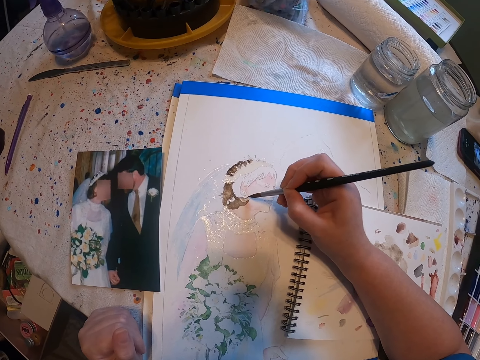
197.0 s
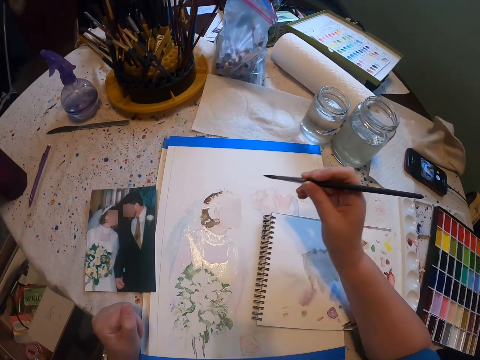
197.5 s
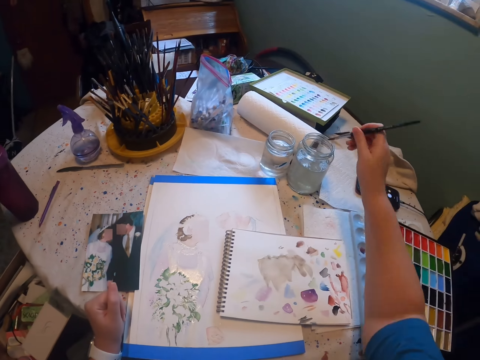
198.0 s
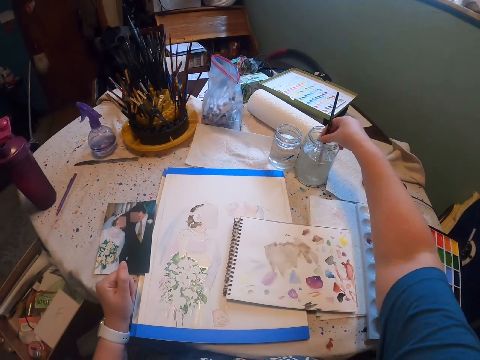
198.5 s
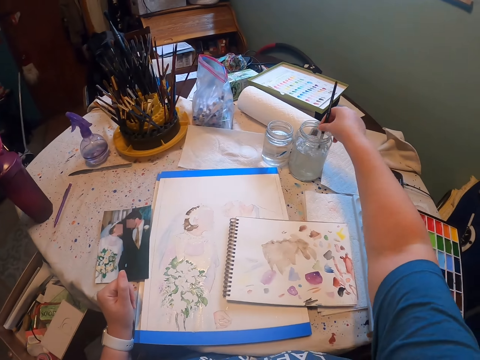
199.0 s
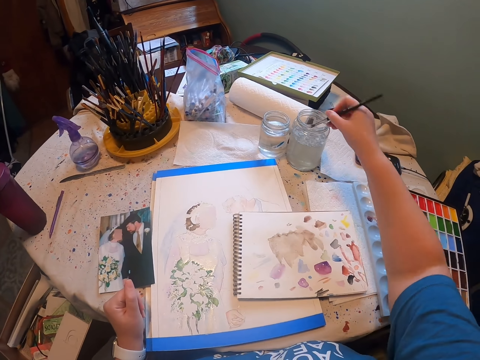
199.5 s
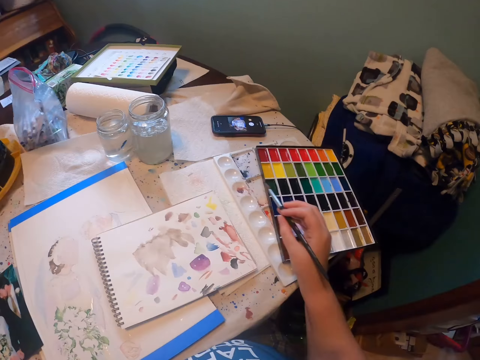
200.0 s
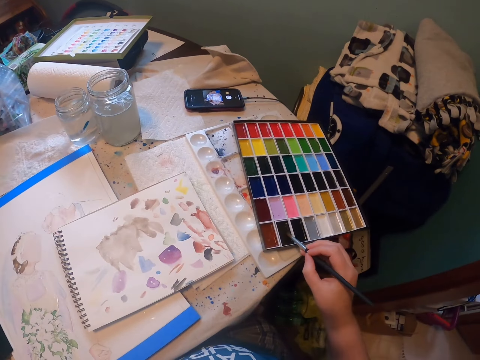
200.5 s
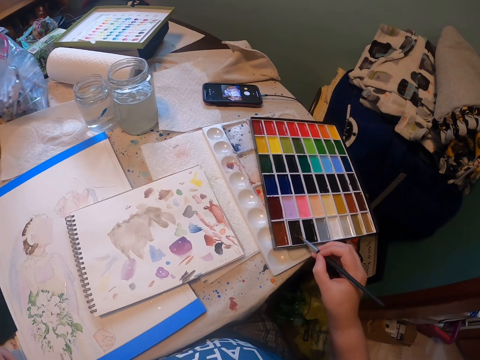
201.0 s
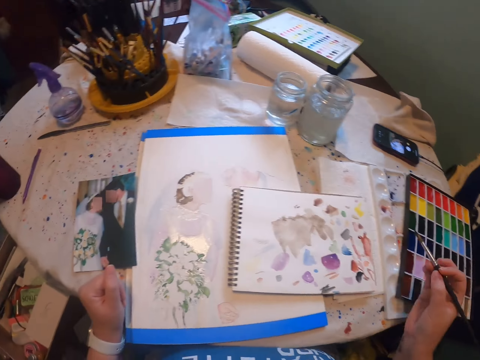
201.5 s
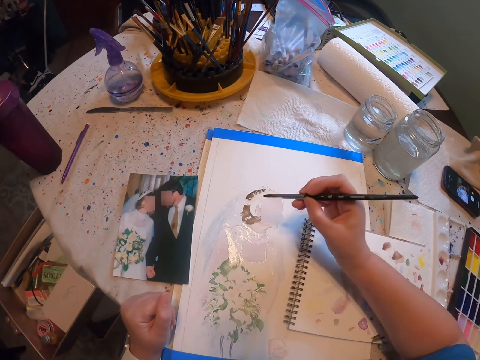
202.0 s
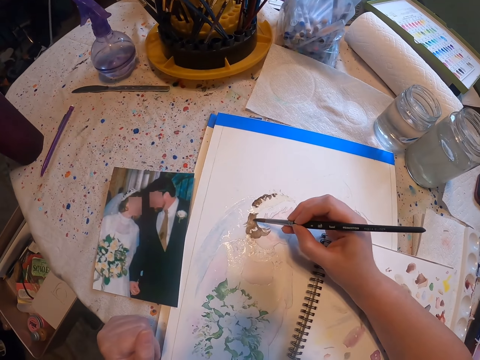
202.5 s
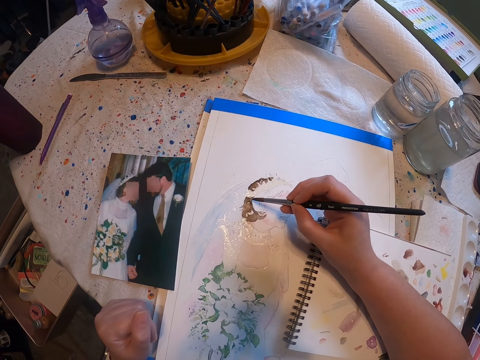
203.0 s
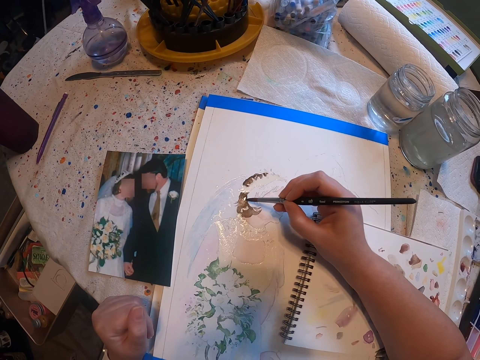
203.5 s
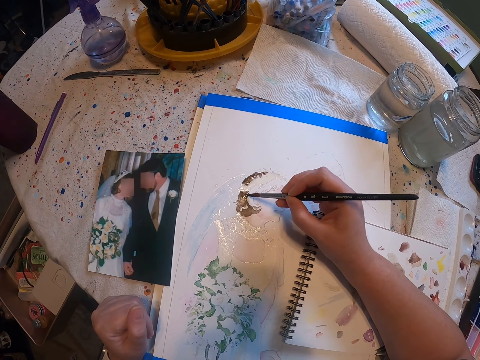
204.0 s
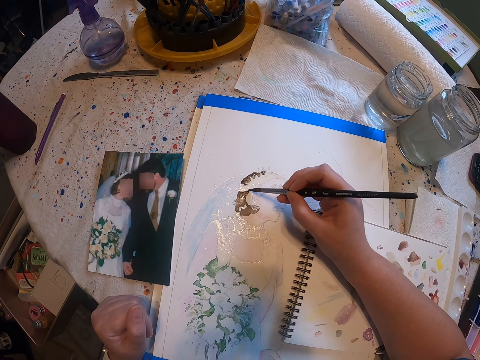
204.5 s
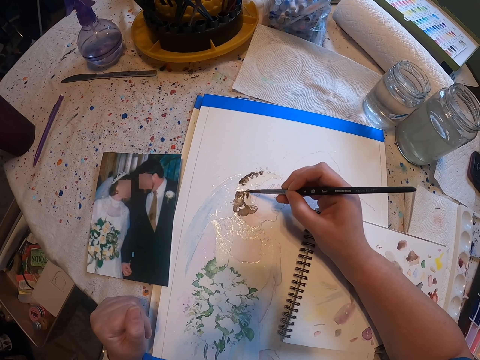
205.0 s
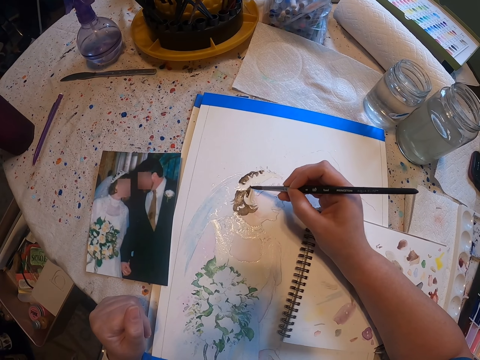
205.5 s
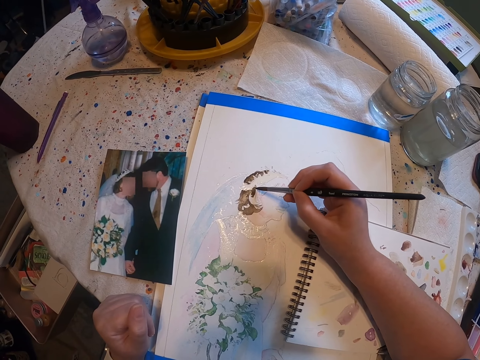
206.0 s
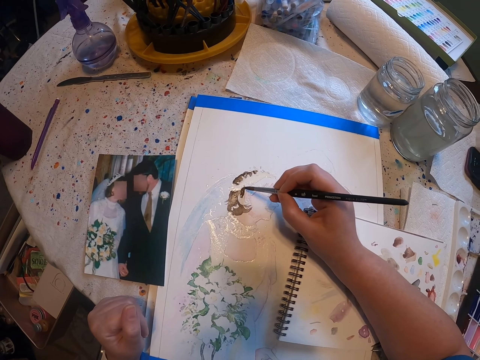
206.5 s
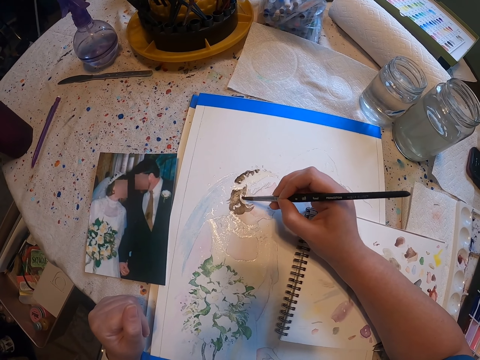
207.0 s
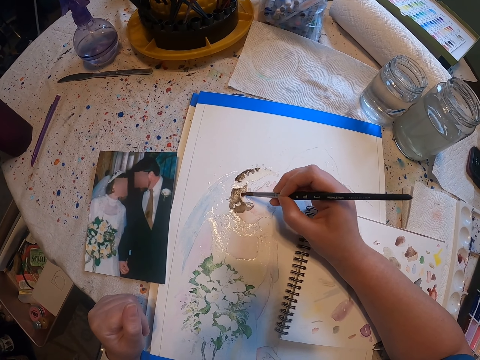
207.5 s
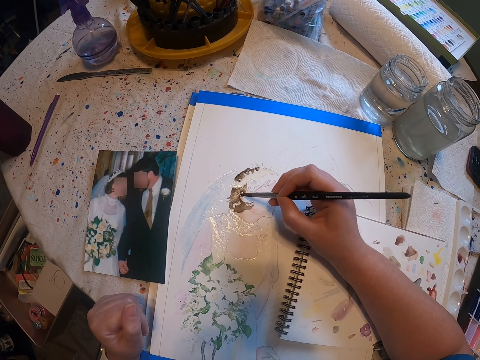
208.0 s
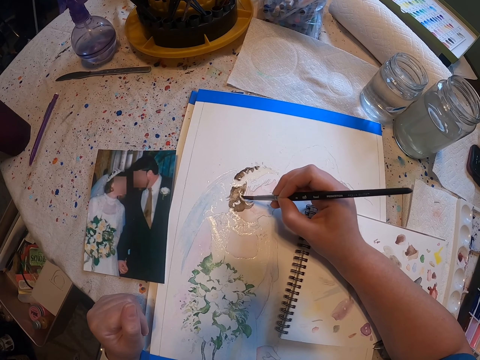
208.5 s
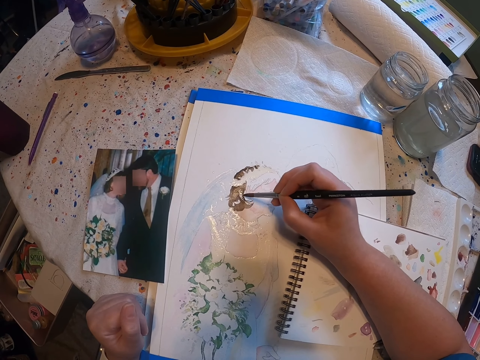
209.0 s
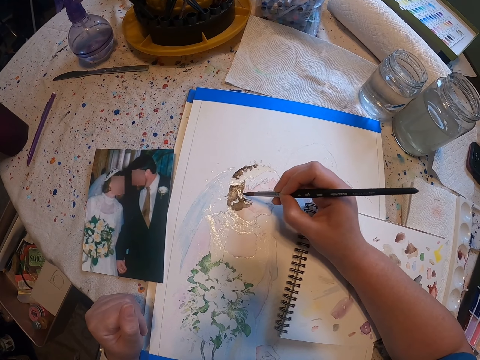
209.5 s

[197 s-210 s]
The camera wearer looks around a room. They rinse a paint brush in a tin. They scoop paint from a paint pallet. They paint a craft paper with the paint brush.

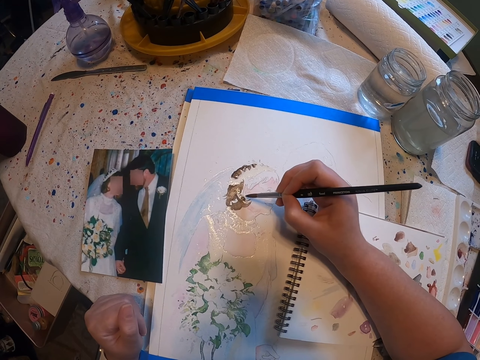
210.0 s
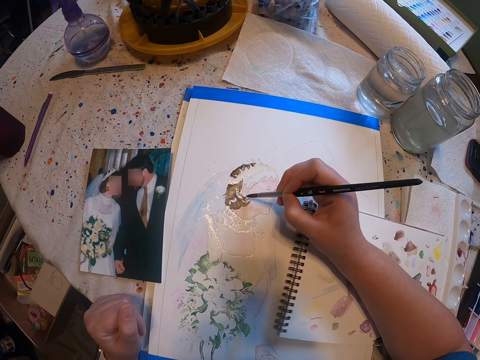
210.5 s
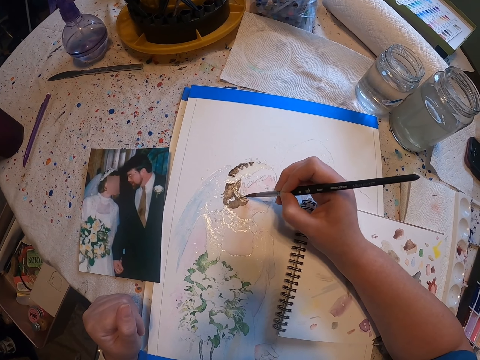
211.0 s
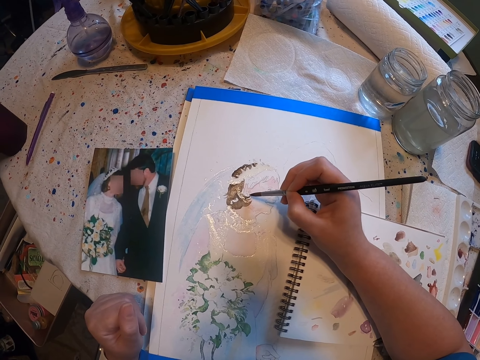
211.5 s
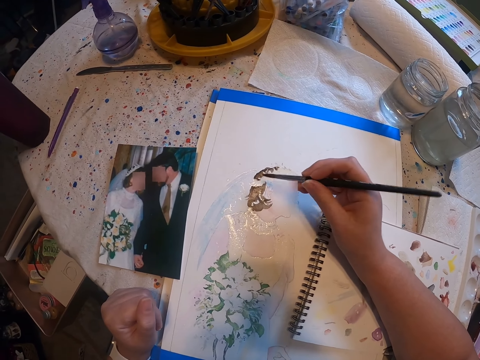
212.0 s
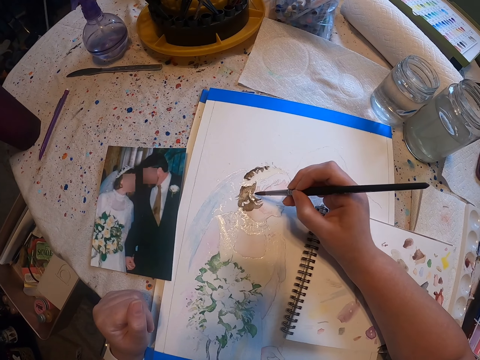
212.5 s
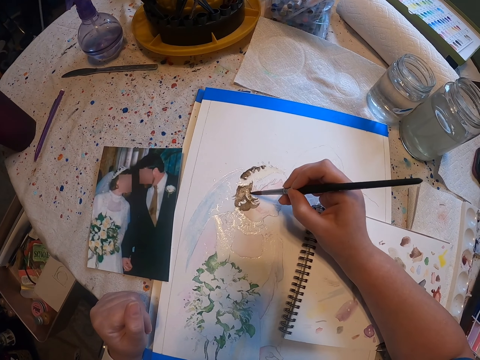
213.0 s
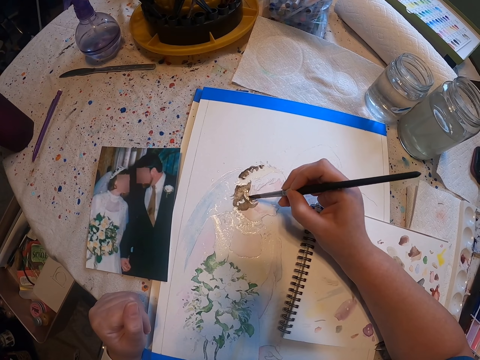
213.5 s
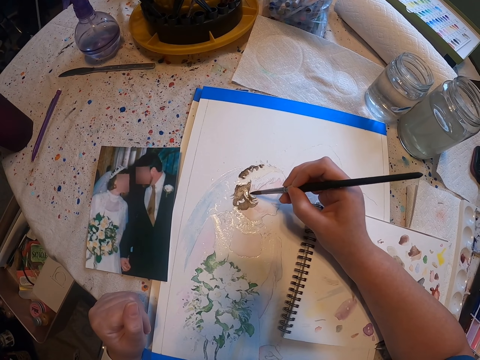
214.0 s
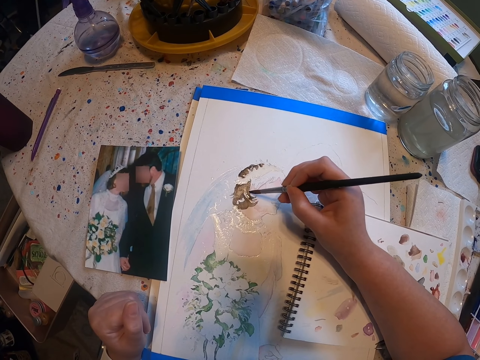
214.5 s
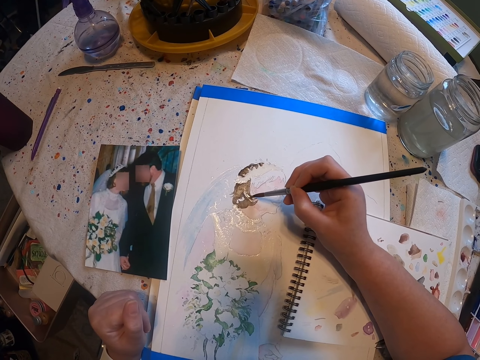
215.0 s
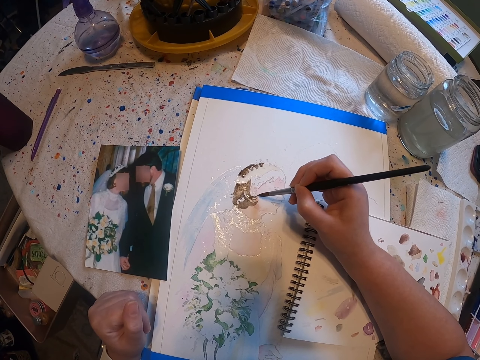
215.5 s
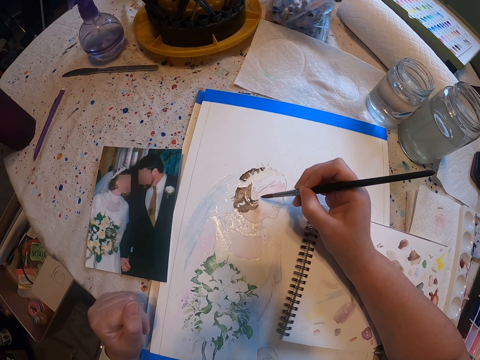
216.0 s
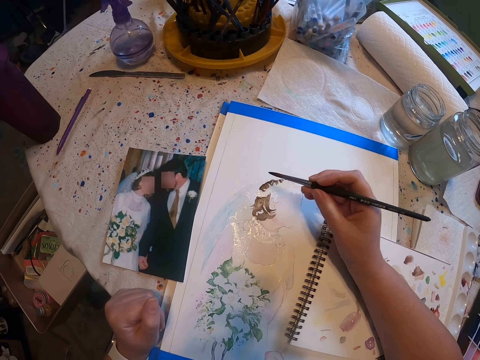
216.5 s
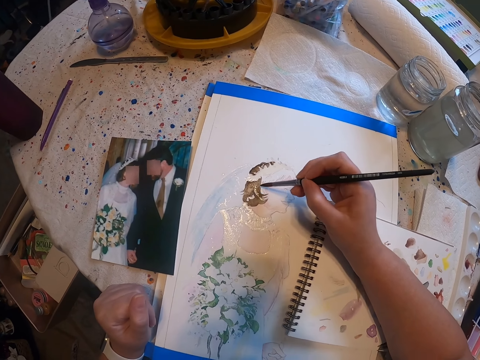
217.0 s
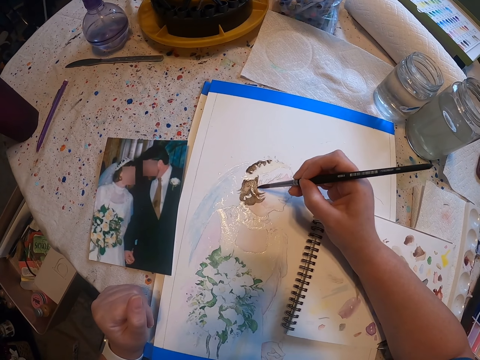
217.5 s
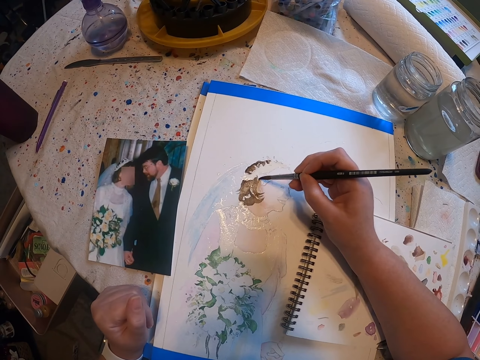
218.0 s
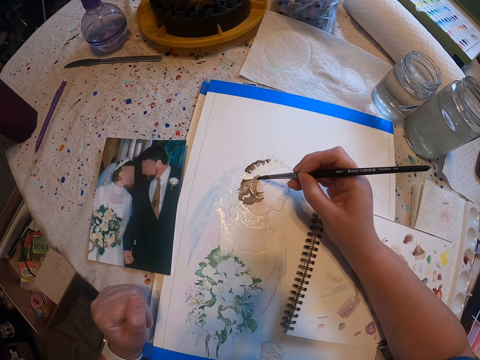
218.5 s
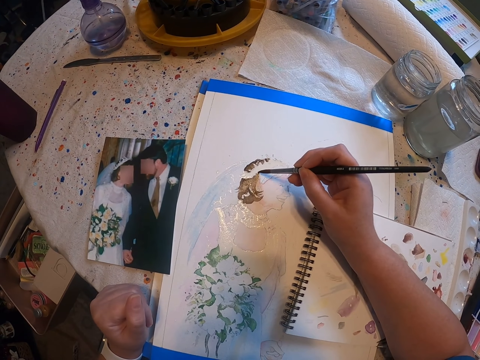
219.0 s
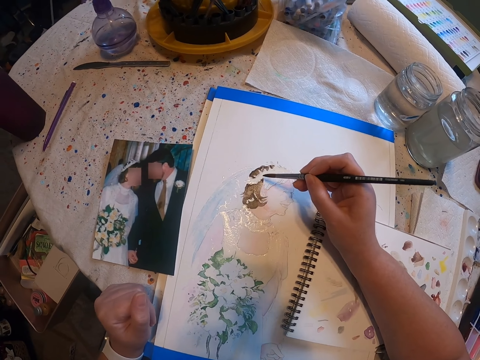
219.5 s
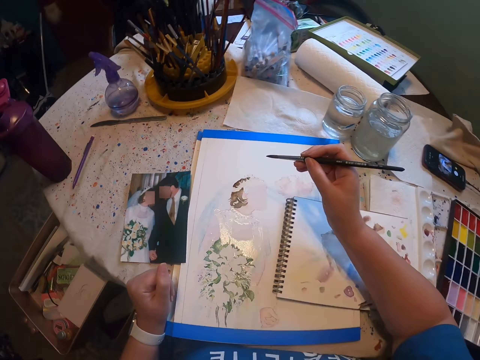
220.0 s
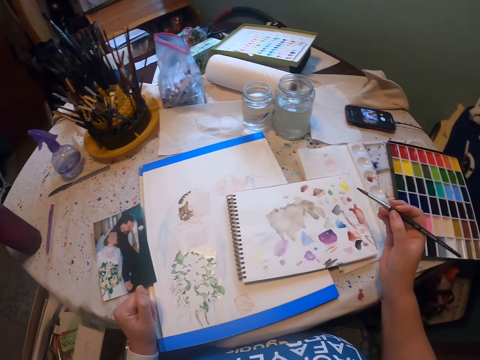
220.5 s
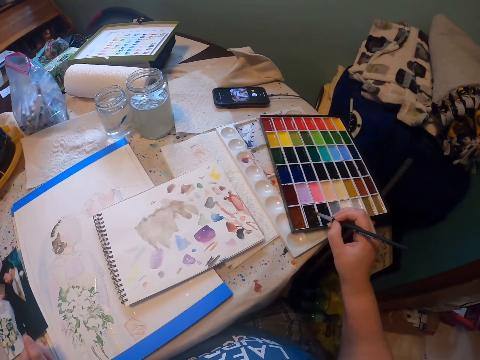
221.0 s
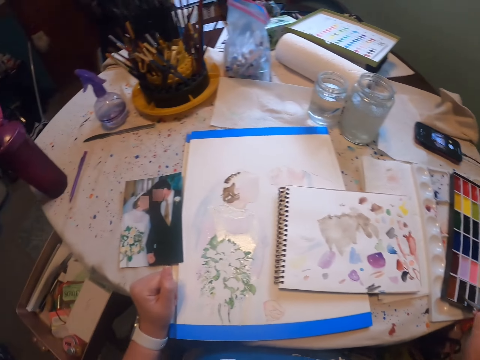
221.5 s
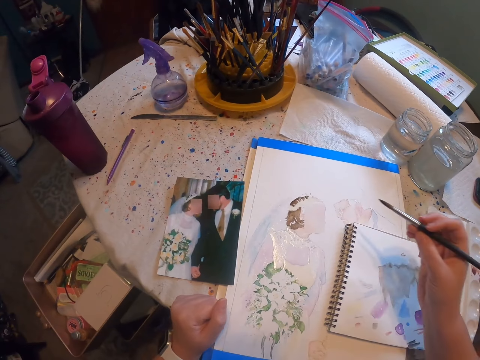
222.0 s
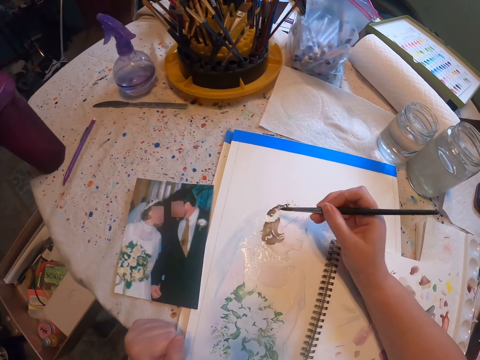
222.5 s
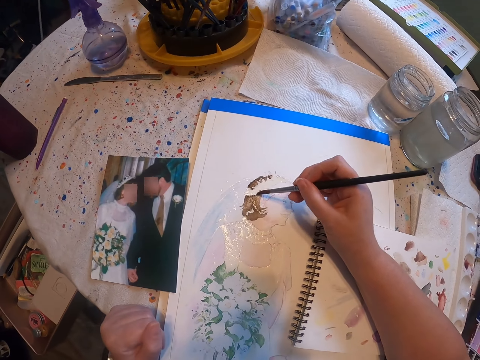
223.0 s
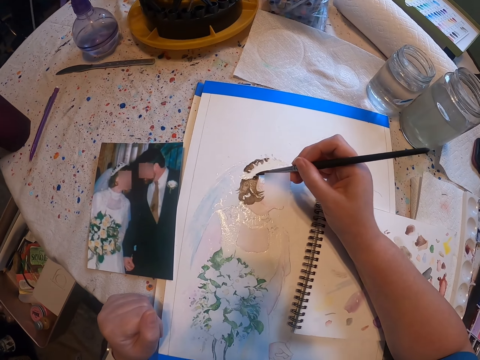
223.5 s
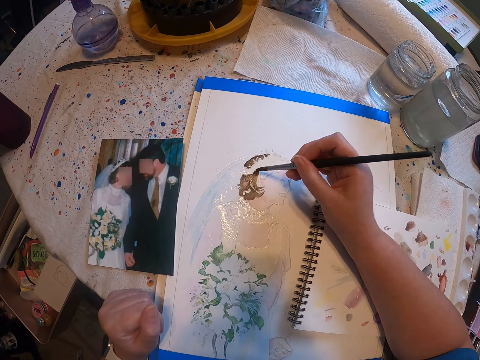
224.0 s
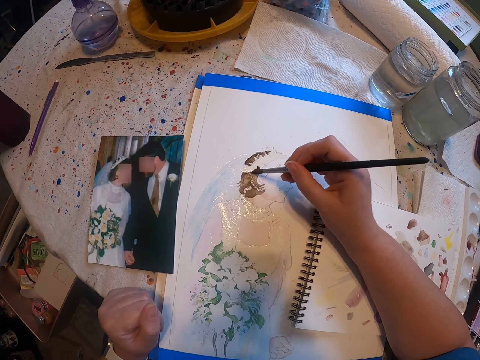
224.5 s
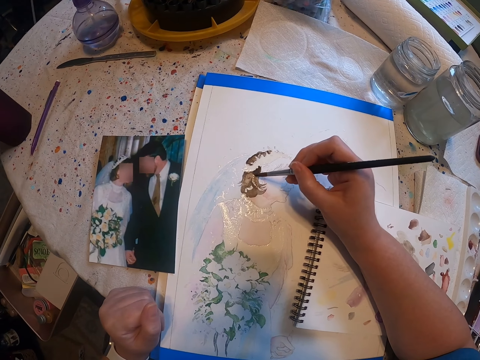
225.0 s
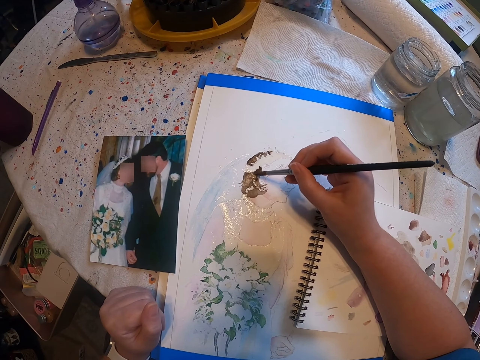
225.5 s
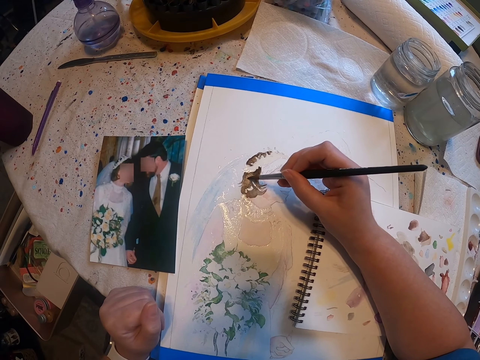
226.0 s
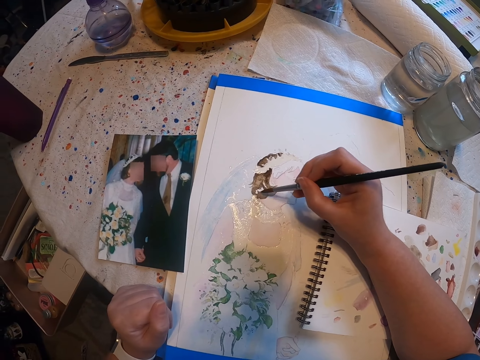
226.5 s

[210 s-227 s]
The camera wearer adjusts a paint brush on her hands. She paints a craft paper with the paint brush. She adjusts the paint brush on her hands. She paints the craft paper with the paint brush. She looks around a room. She scoops paint from a paint pallet. She paints the craft paper with the paint brush.
